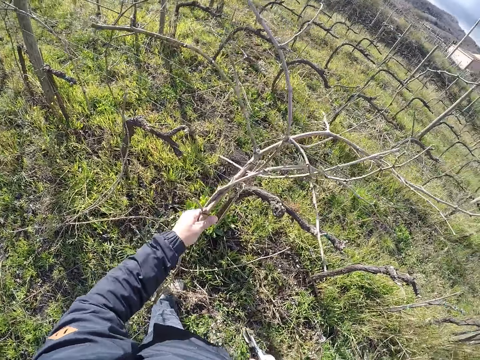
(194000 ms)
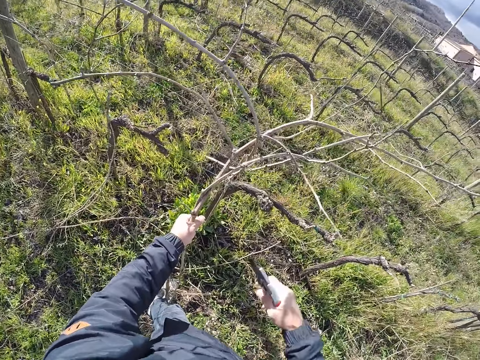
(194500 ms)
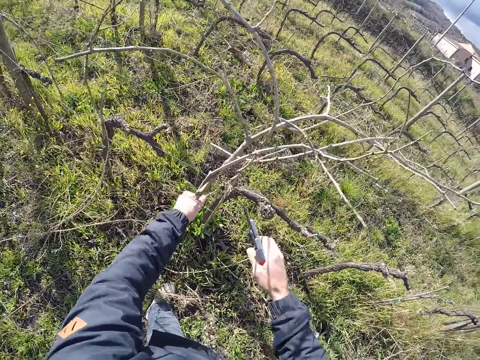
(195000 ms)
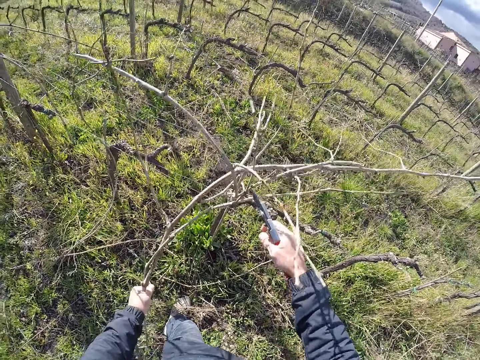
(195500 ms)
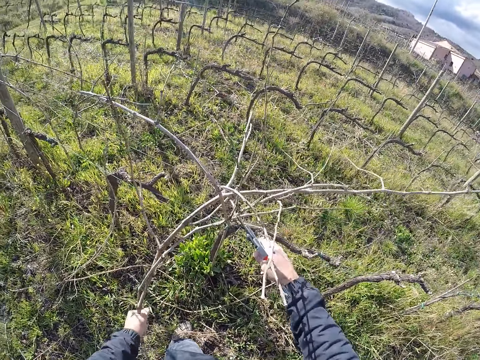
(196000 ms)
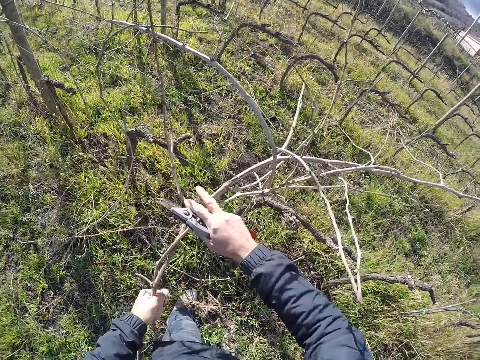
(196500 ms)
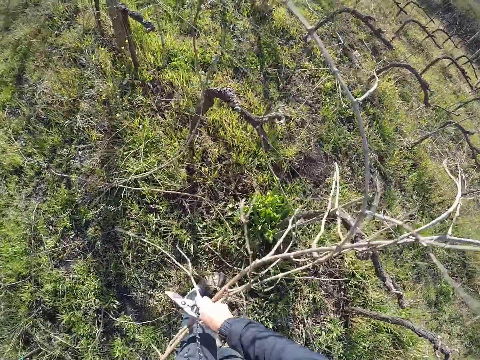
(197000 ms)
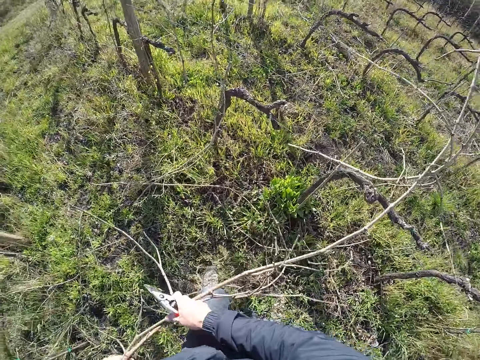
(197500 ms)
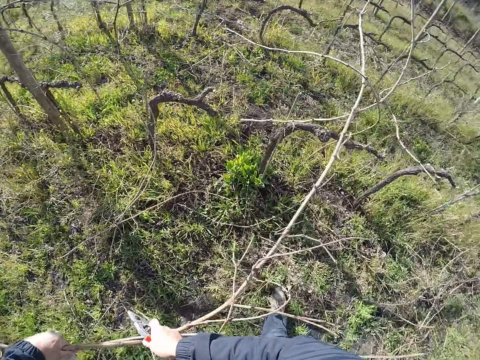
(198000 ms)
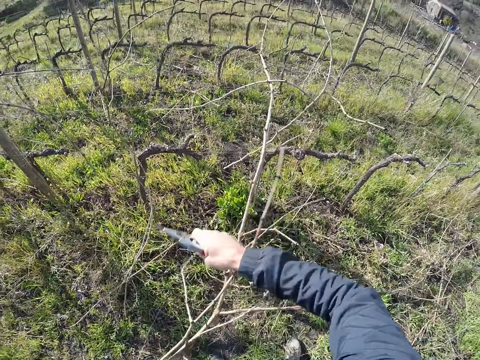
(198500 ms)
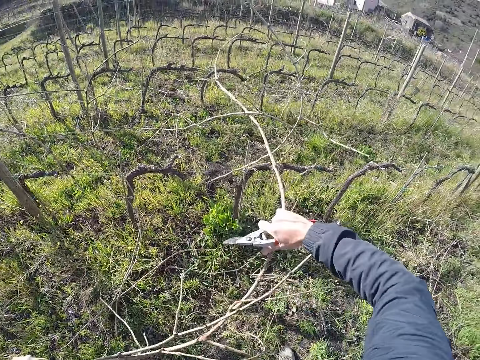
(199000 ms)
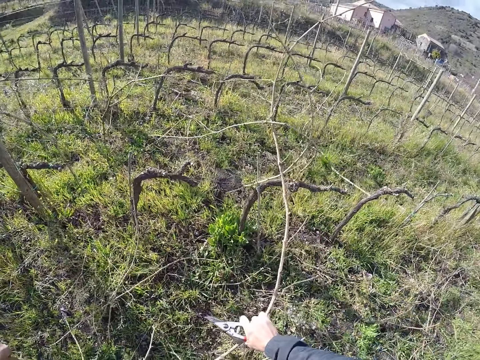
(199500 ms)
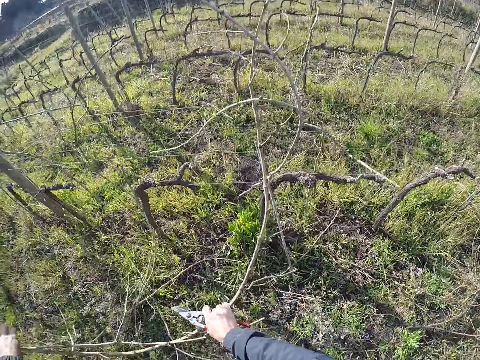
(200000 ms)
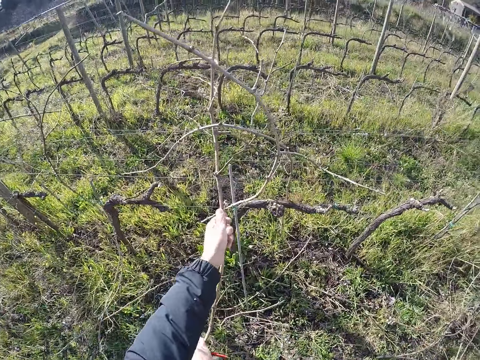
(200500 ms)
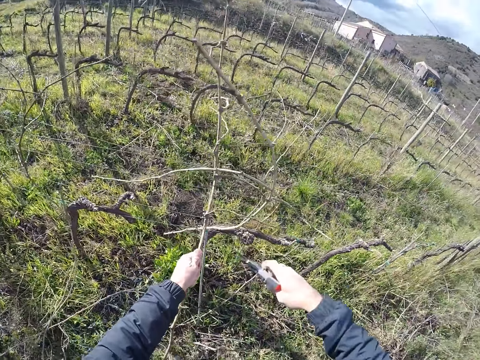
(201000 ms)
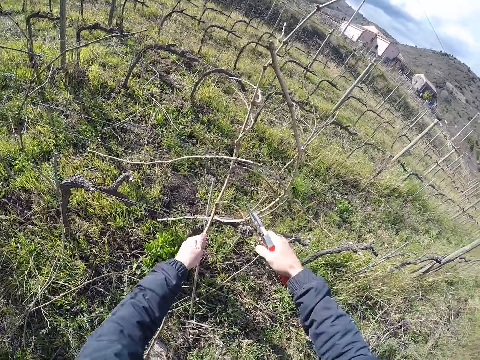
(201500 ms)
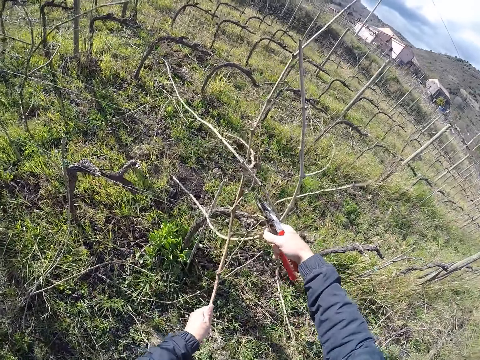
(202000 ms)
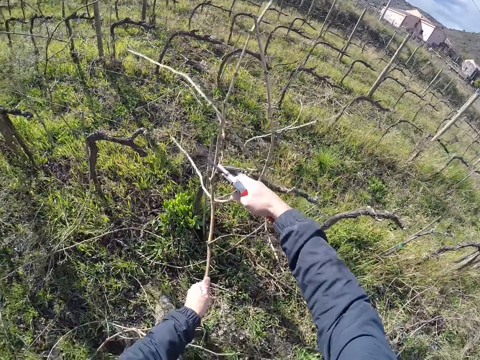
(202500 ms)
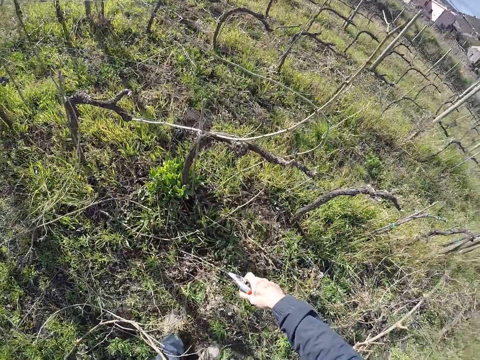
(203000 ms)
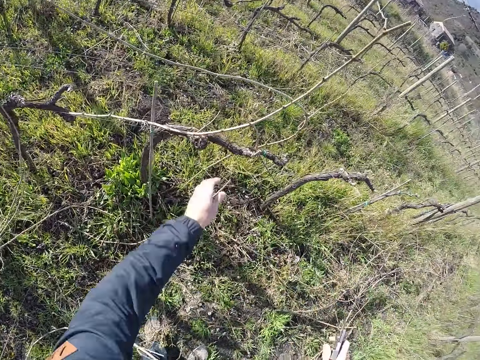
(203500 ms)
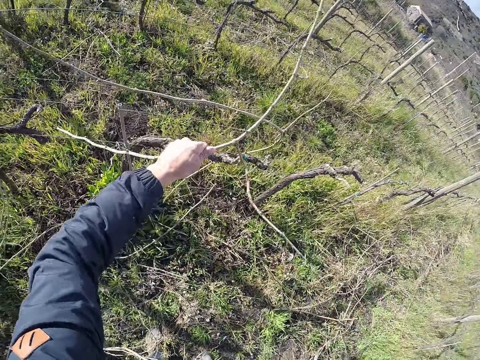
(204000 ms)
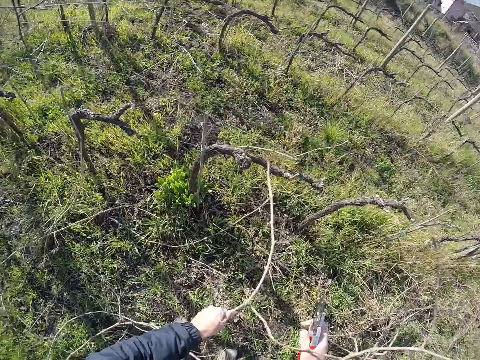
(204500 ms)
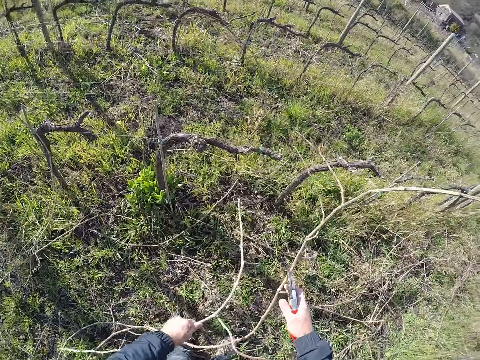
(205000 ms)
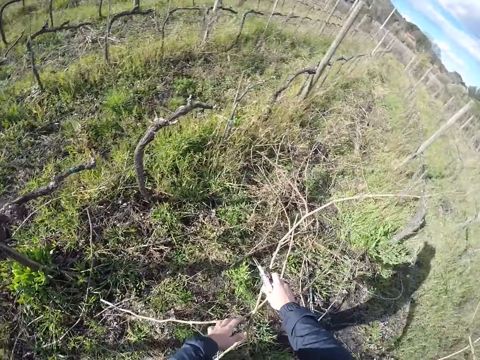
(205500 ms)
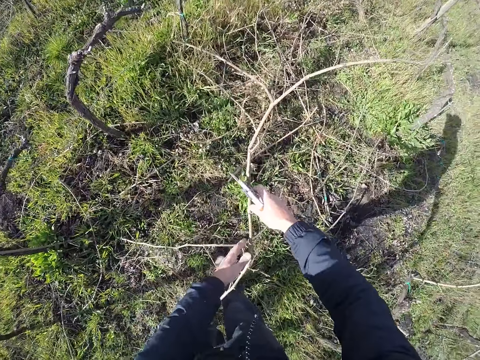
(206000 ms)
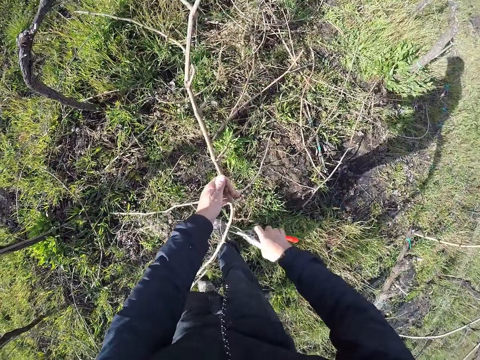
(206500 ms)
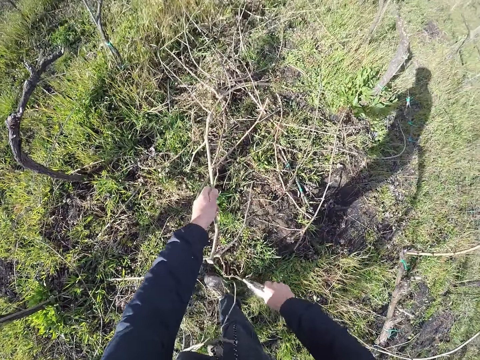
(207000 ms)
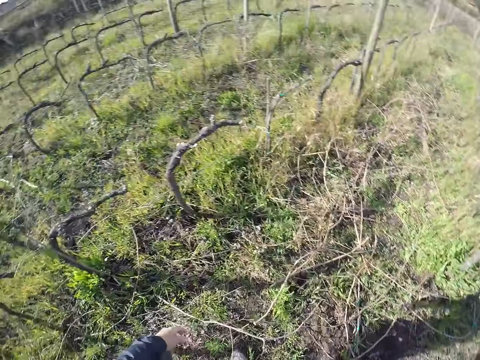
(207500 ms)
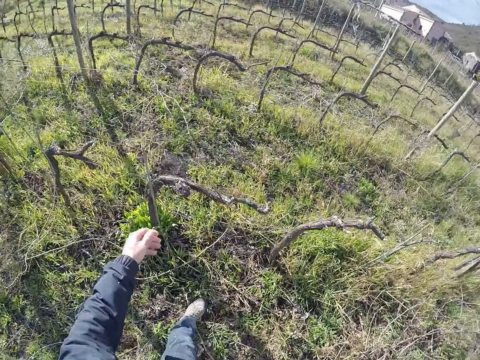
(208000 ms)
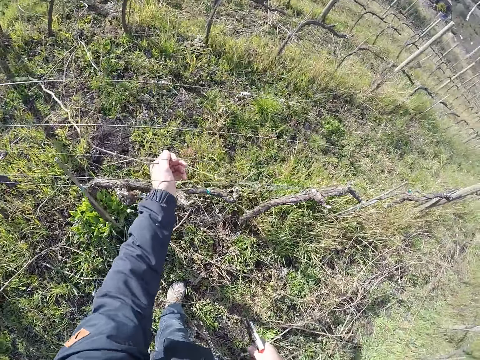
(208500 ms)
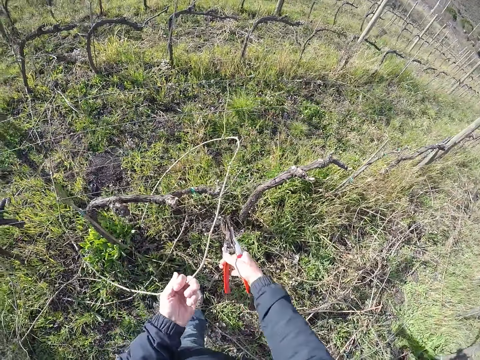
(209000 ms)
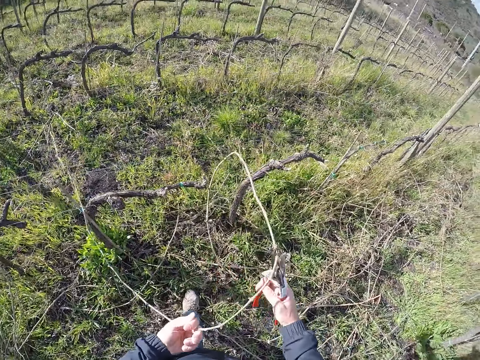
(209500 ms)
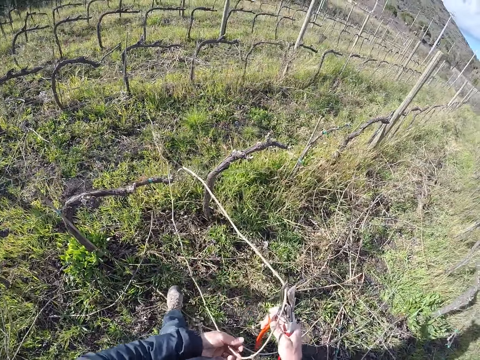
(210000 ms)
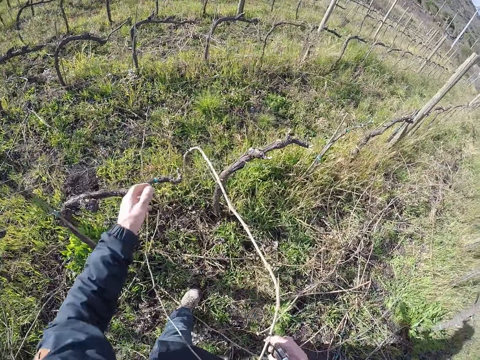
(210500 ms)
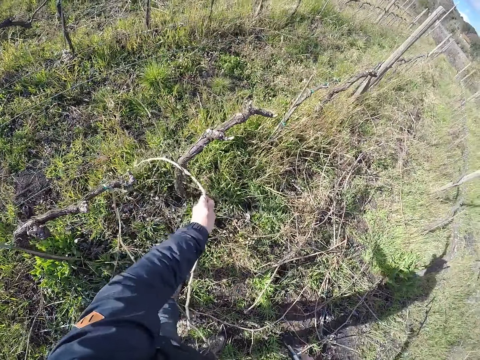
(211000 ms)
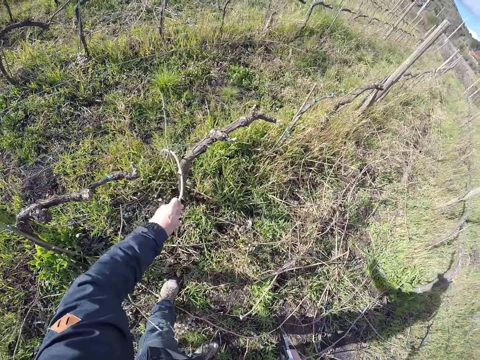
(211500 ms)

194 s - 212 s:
The camera wearer removes the branches from the wire fence with both hands. He walks around. He pulls the branch. He cuts the branch. He passes the branch from his left hand to his right hand. He removes the branch from the wire fence with his left hand. He pulls the branch. He passes the branch from his left hand to his right hand. He passes the branch from his right hand to his left hand. He cuts the branch with the pruner in his right hand. He drops the branch on the ground with his left hand. He looks around. He grabs the branch from the wire fence with his left hand. He removes the branch from the wire fence with both hands. He cuts the branch.

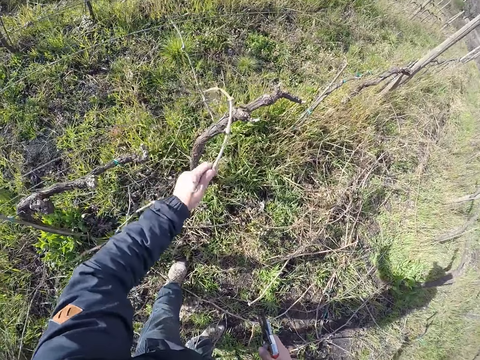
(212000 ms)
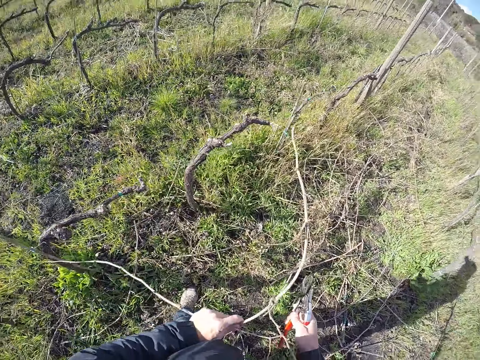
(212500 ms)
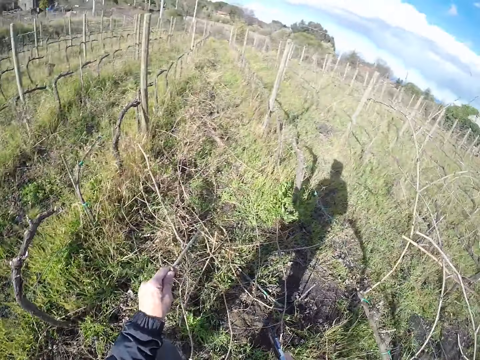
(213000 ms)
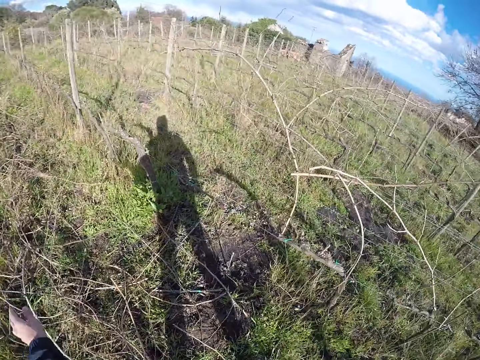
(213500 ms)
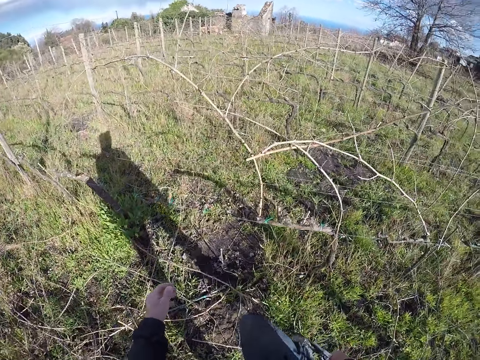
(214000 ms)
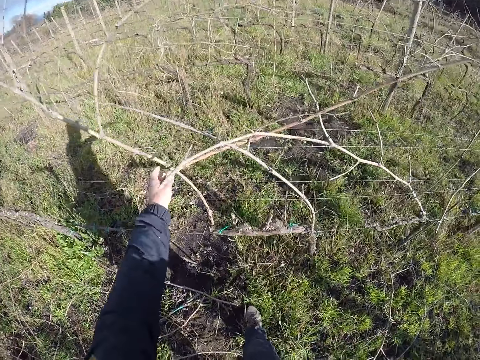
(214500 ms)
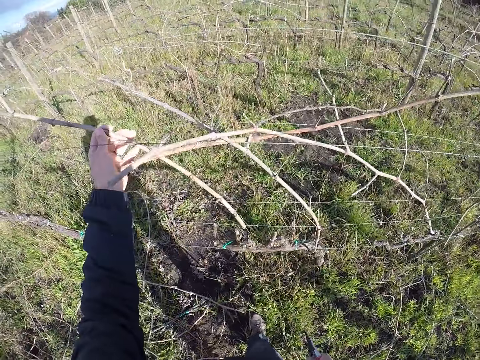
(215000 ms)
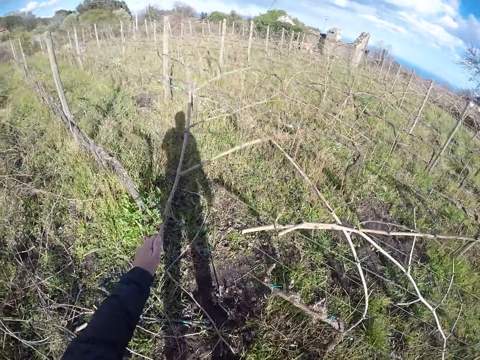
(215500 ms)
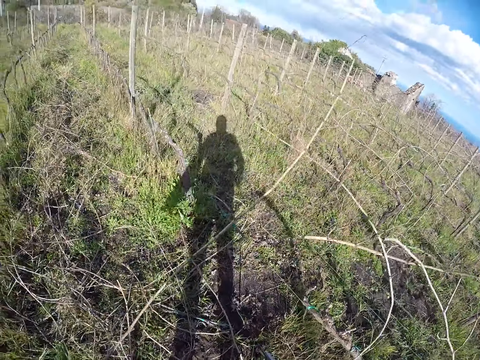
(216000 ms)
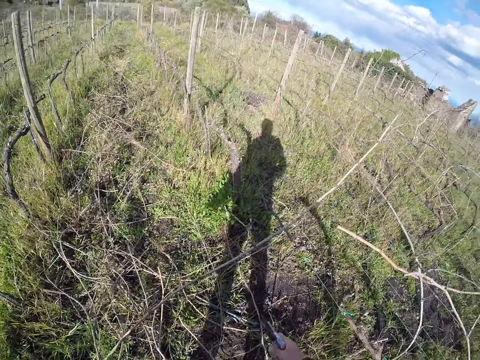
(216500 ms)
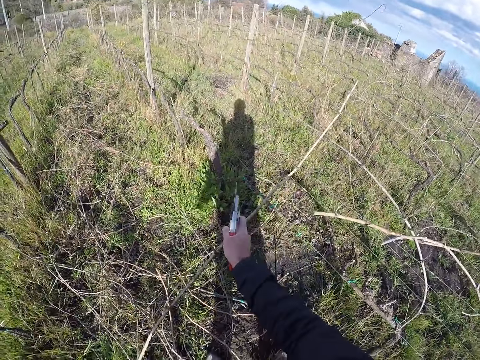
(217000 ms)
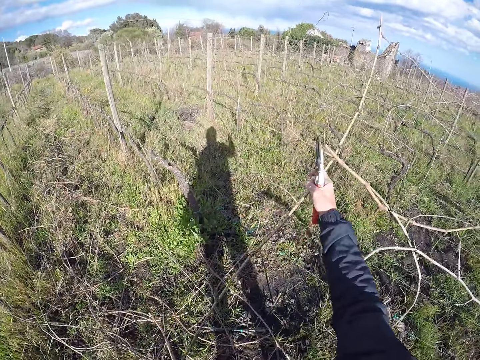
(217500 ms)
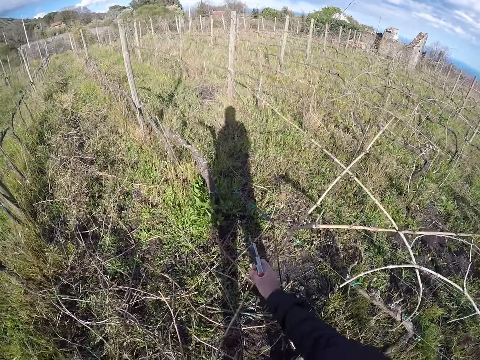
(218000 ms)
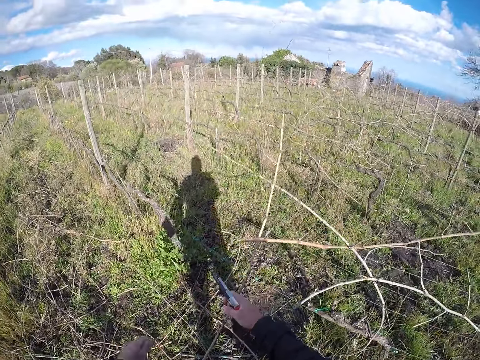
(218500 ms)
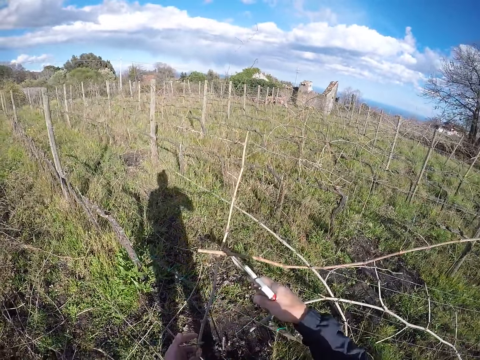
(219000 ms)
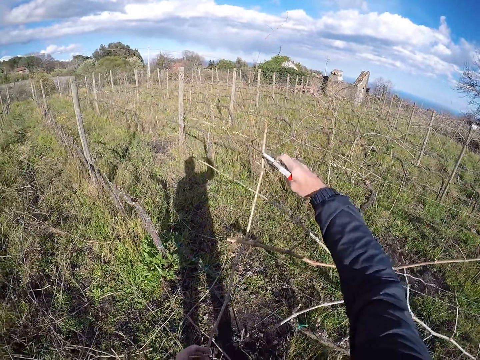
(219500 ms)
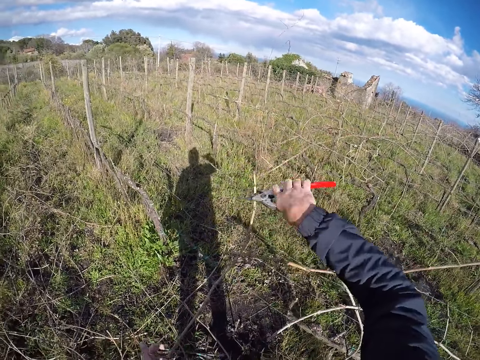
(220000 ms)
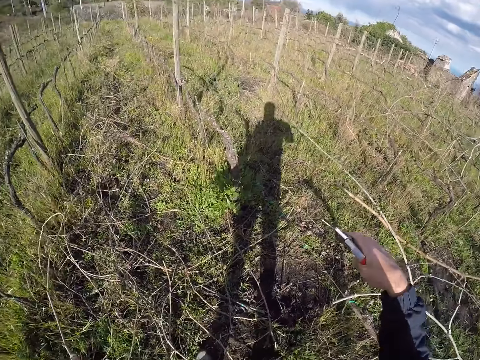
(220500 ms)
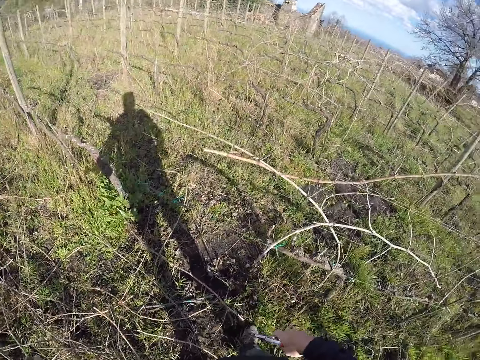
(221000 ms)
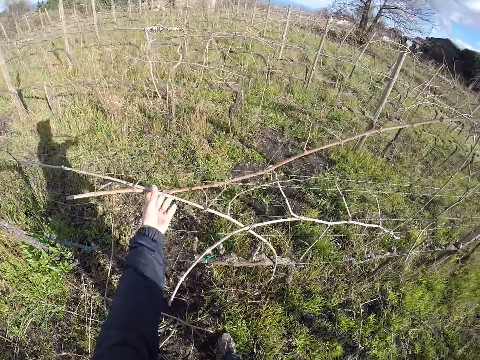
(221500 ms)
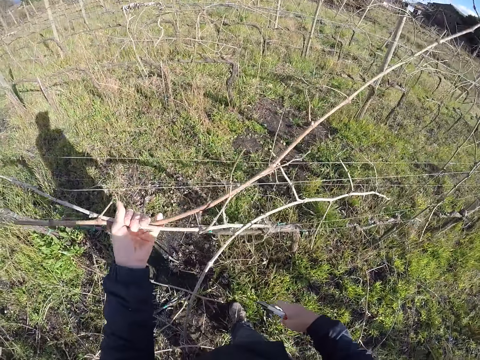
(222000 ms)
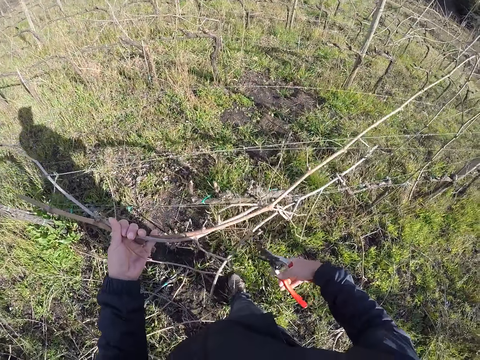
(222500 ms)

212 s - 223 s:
The camera wearer pulls the branch. He drops the branch on the ground with his left hand. He removes the branch from the wire fence with his left hand. He removes the branch from the wire fence with both hands. He holds the shears. He cuts the branch with the pruner in his right hand. He grabs some branches from the wire fence with his left hand. He pulls the branch.
